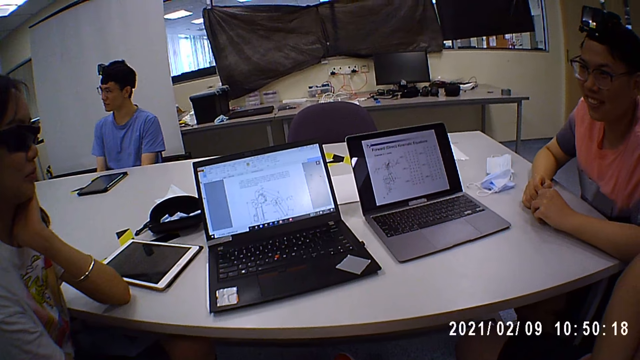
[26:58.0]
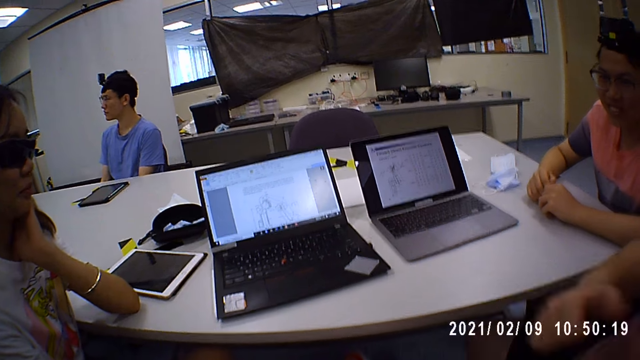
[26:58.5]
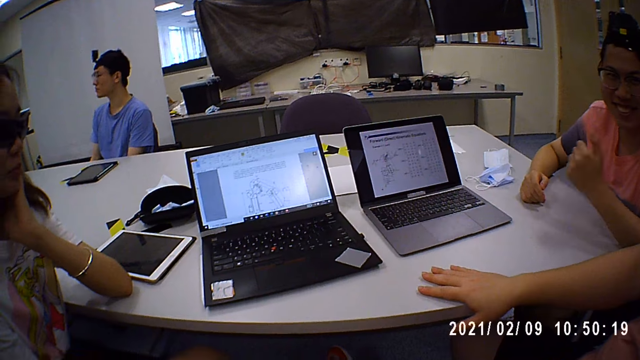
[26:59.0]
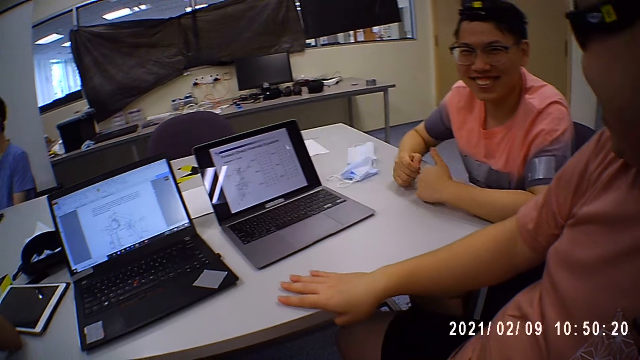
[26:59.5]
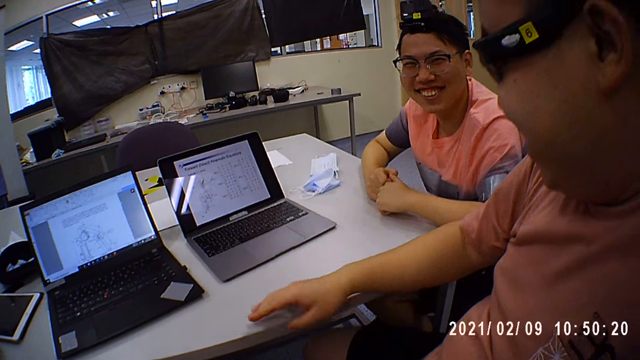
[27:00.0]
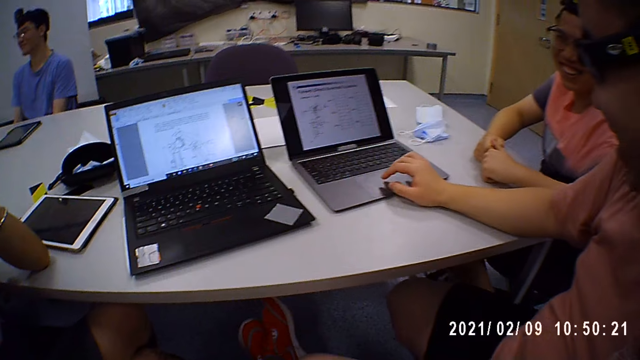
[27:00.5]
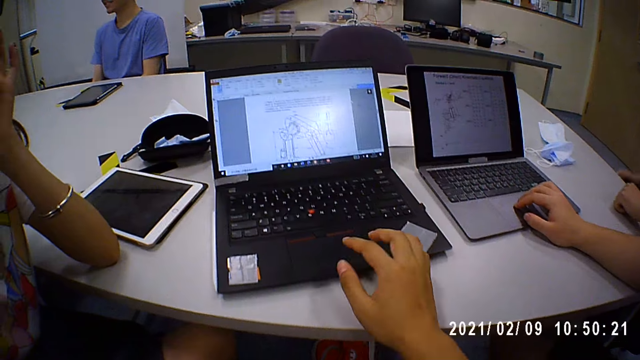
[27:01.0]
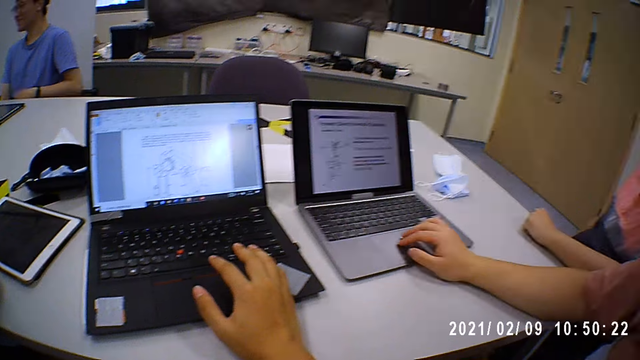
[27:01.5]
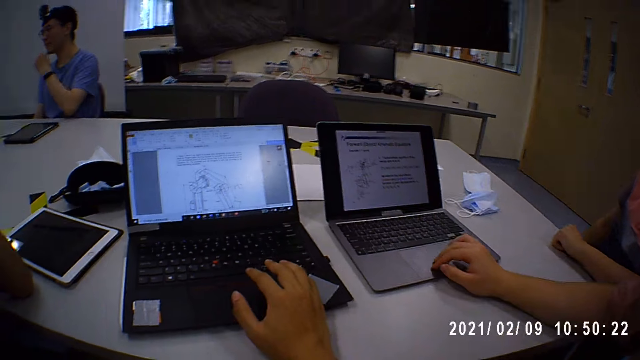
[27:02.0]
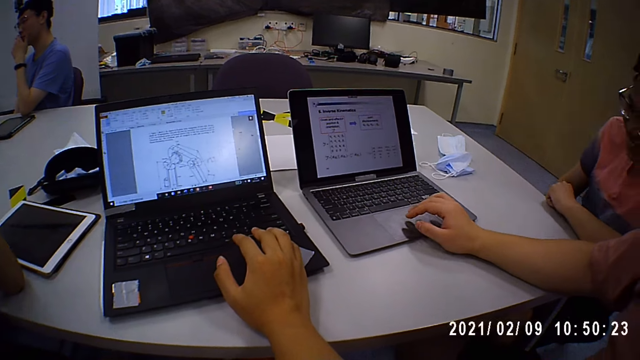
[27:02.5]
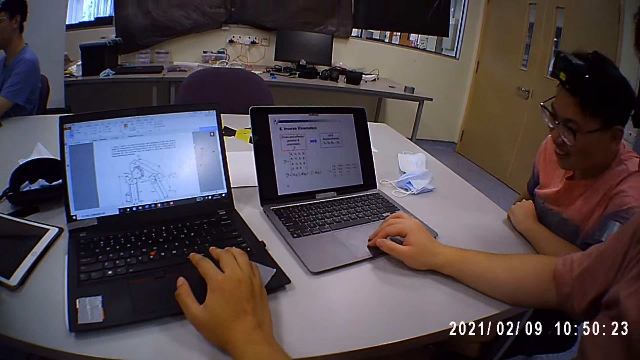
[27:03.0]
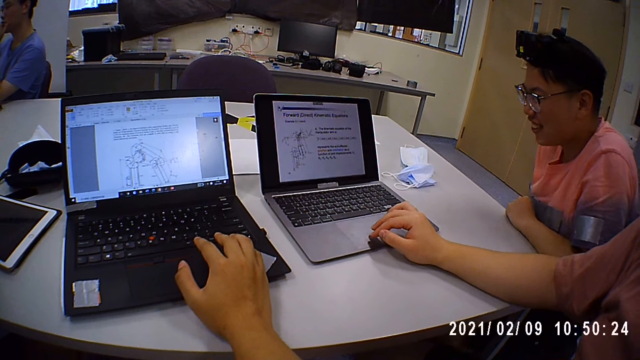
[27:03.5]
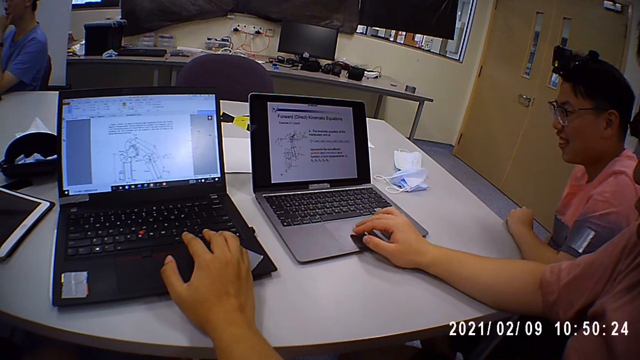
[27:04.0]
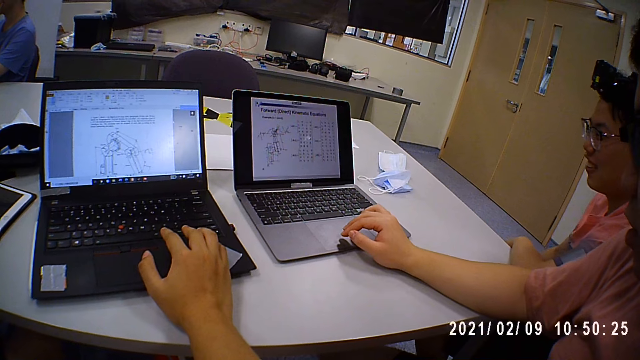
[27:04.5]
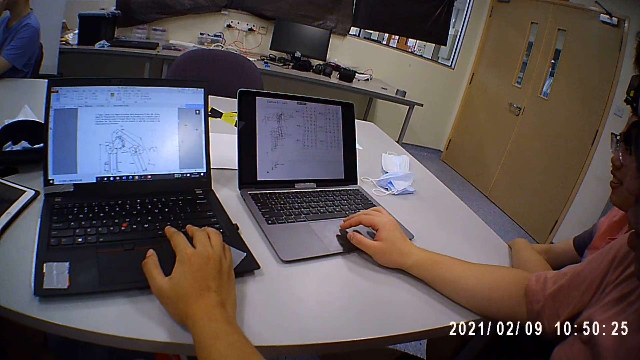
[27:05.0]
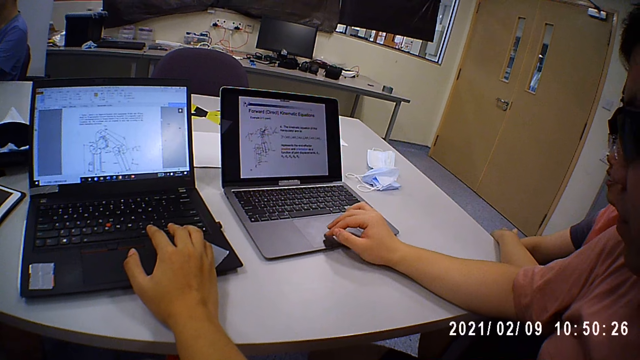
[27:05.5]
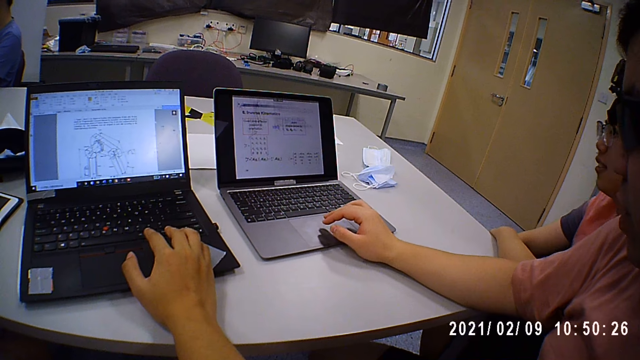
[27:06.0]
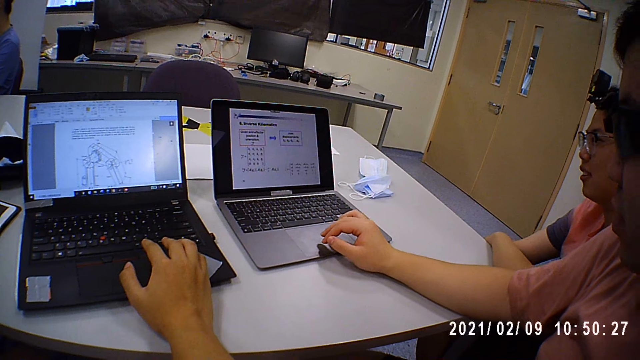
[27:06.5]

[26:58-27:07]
A man puts his hand on the table. The camera wearer turns towards the man. The man operates a laptop on the table with his right hand. The camera wearer turns towards another person. He operates a laptop on the table with his right hand. He interacts with the man.

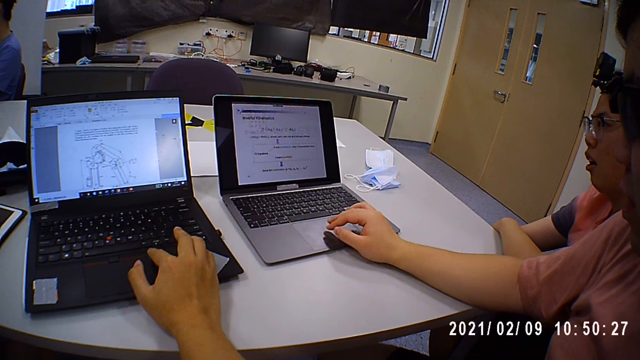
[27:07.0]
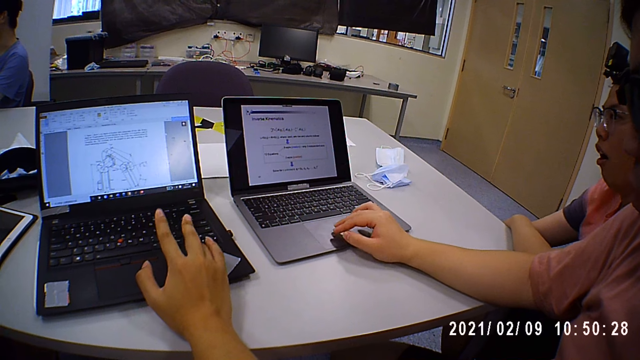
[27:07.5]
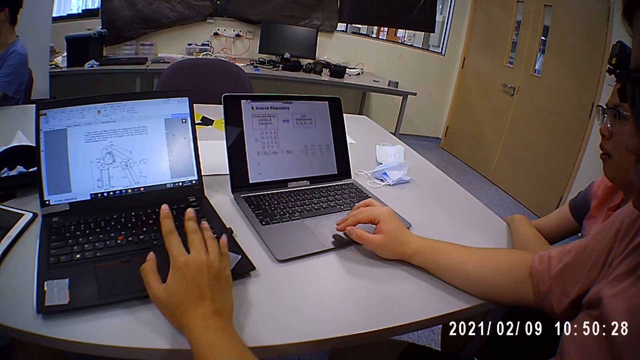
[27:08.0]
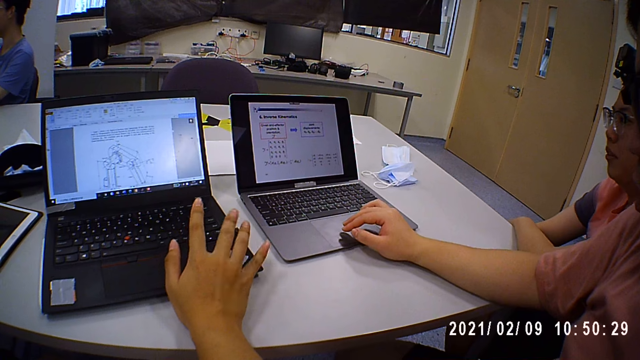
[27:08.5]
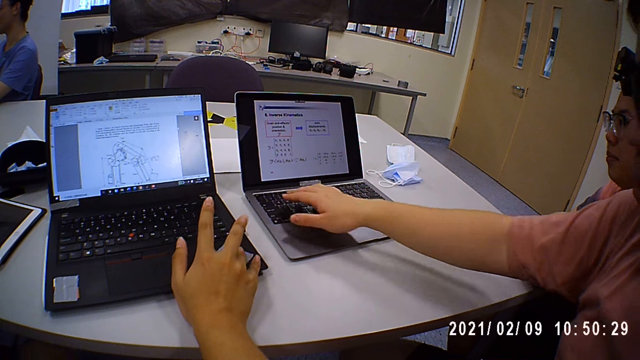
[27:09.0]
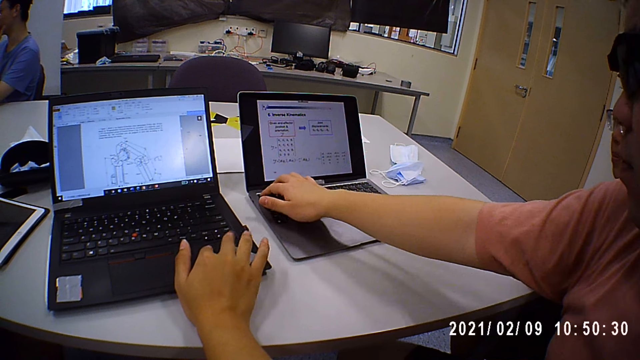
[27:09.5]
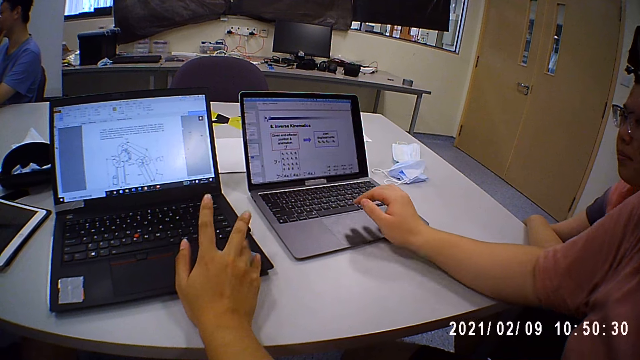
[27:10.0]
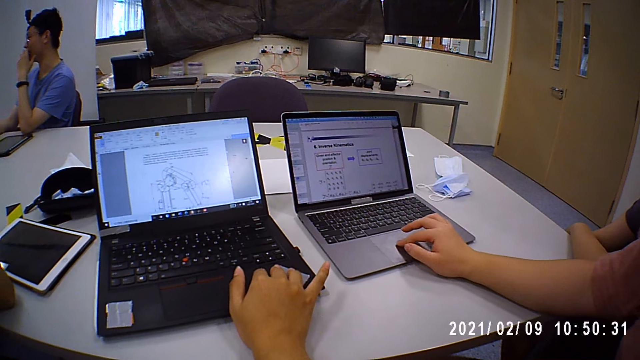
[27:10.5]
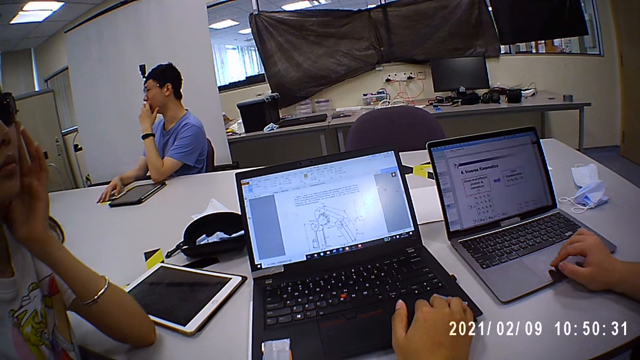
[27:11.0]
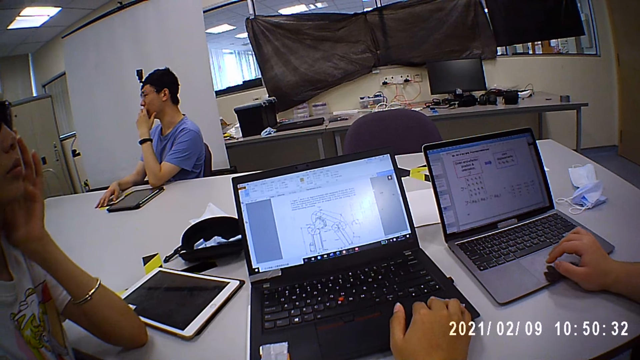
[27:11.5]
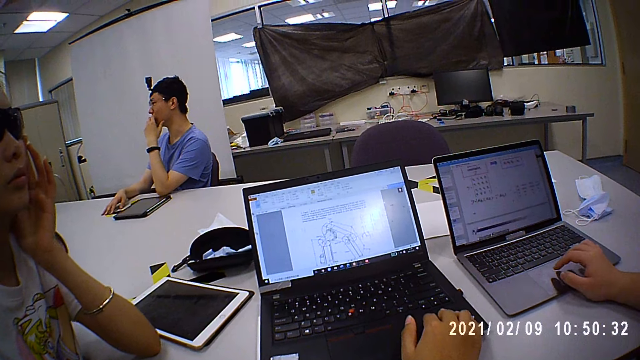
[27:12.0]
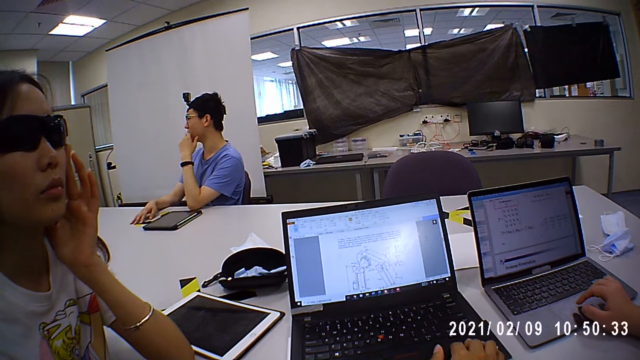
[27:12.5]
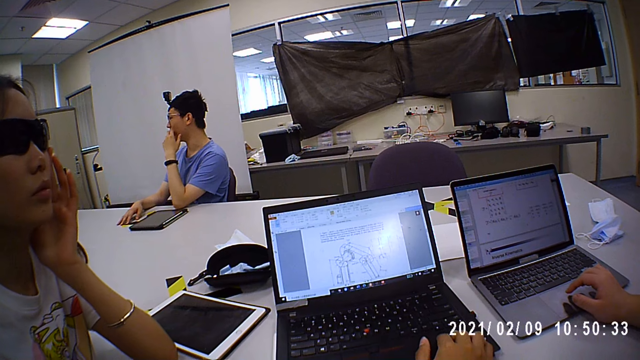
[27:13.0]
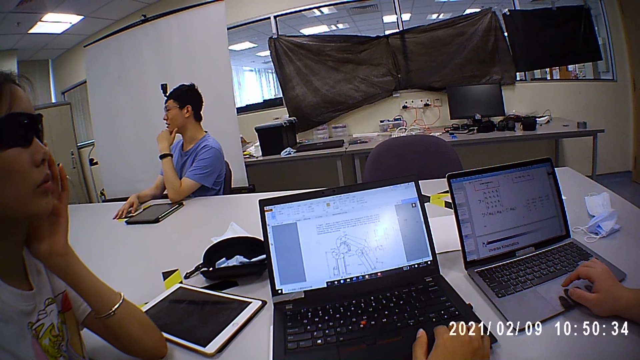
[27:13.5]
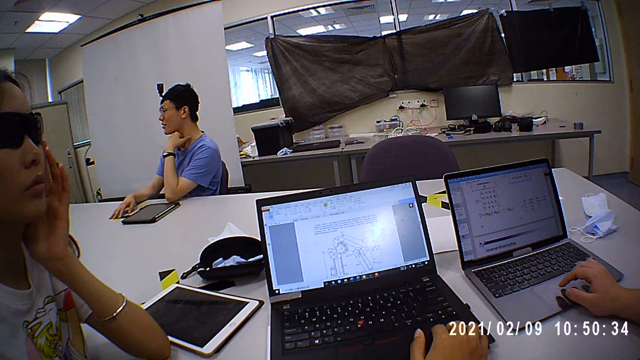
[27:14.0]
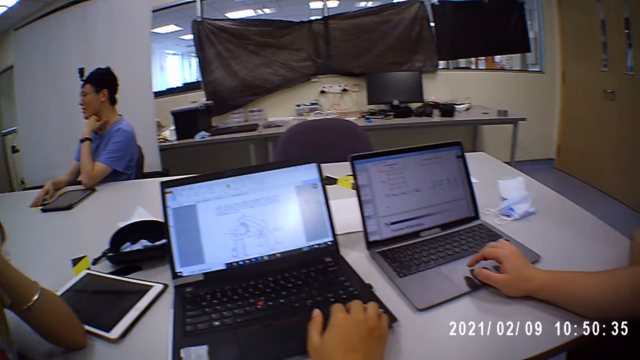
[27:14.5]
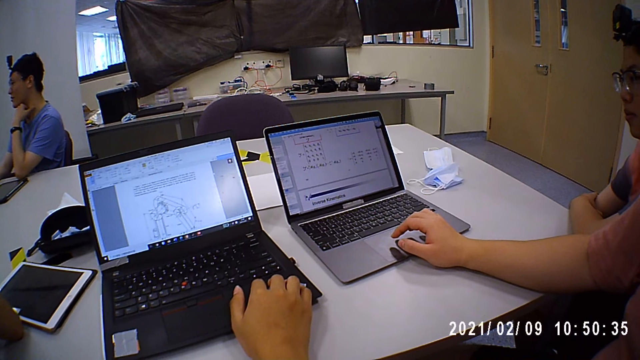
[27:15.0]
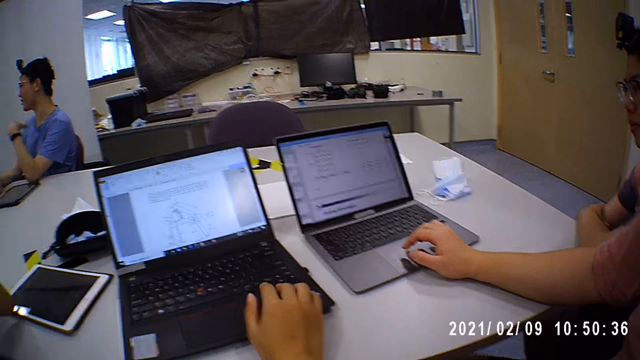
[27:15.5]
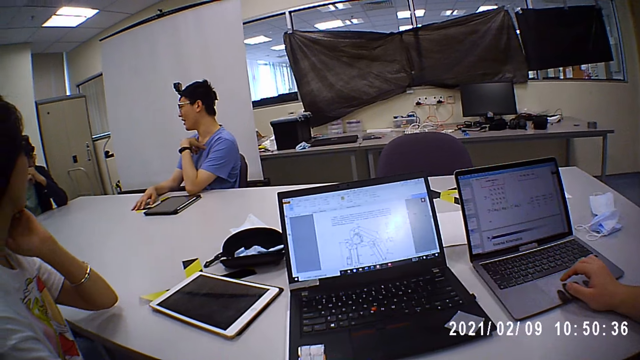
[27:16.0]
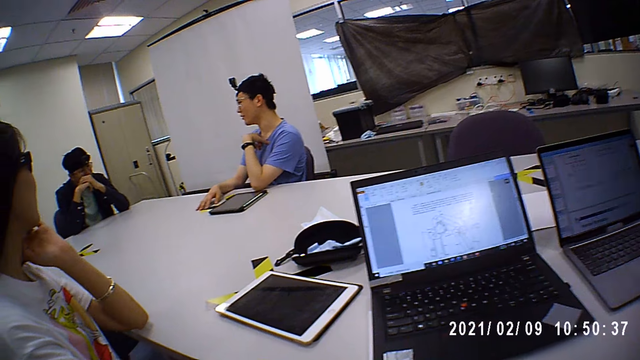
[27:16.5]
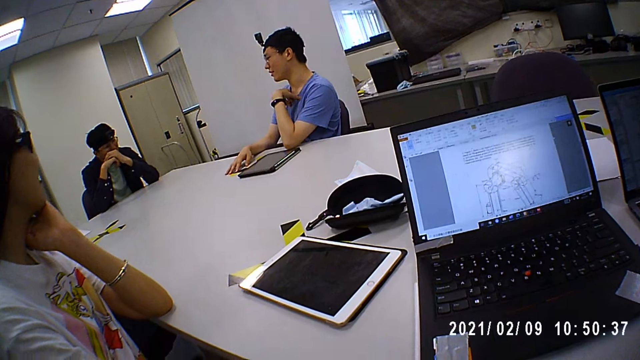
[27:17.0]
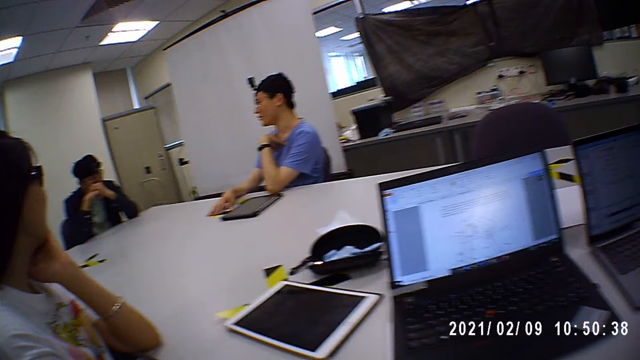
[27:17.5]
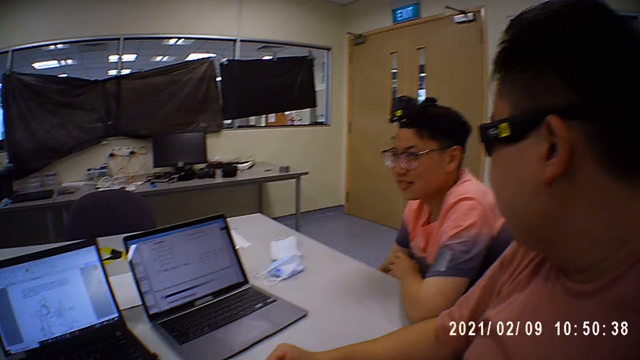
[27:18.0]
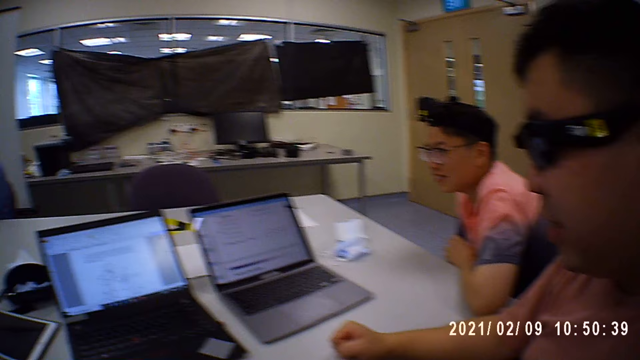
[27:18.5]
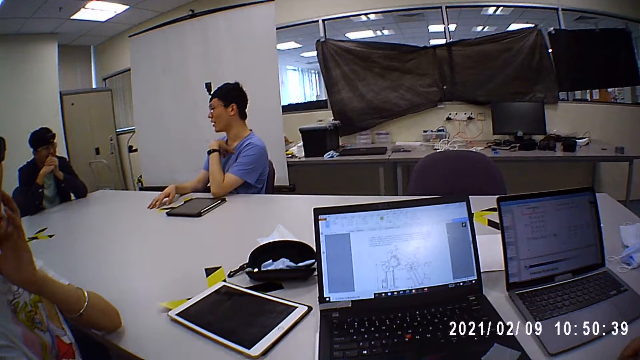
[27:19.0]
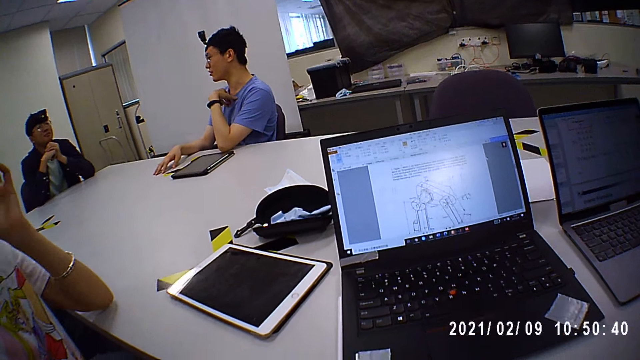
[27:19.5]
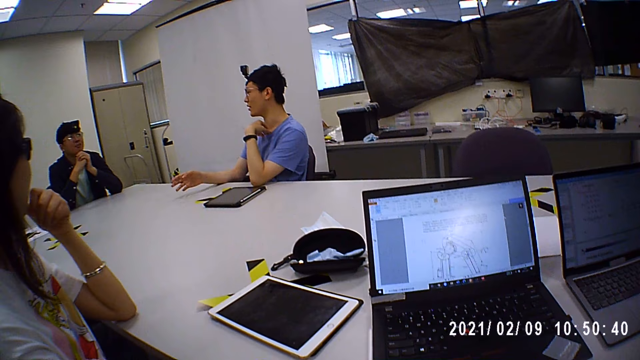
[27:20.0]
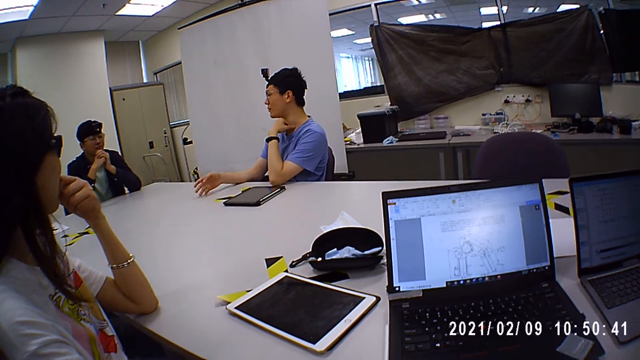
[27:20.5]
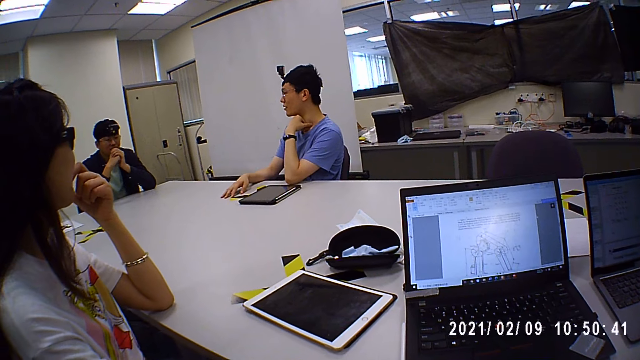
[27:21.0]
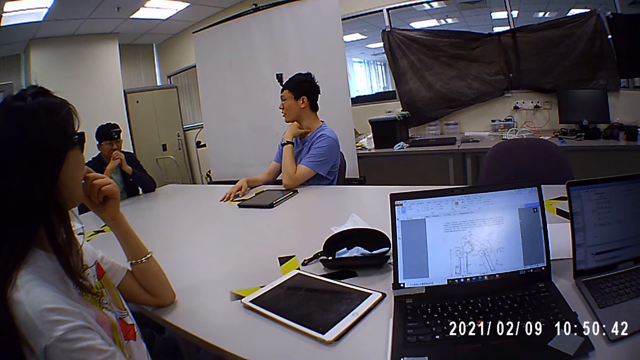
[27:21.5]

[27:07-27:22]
The camera wearer taps the laptop with his fingers. A man interacts with another man. The camera wearer turns towards a person. Another person operates a laptop.
